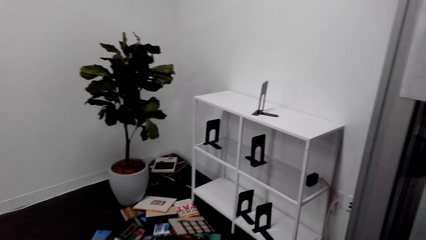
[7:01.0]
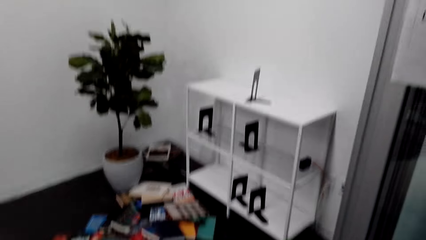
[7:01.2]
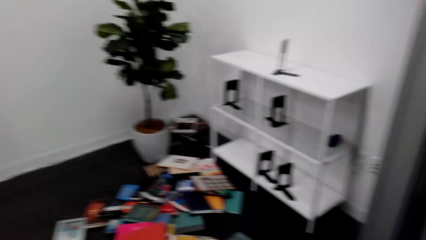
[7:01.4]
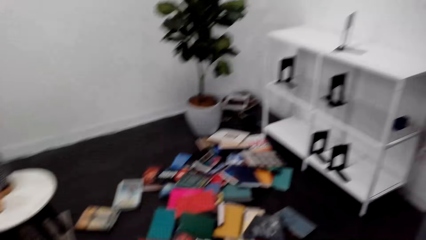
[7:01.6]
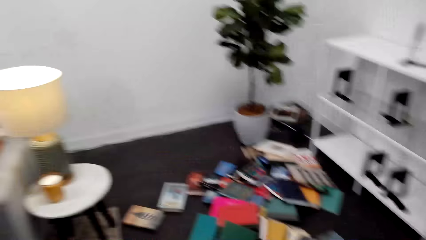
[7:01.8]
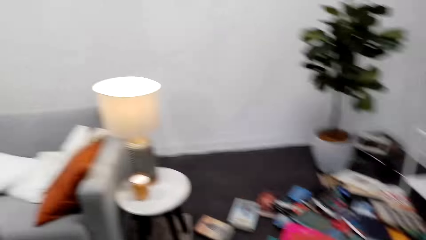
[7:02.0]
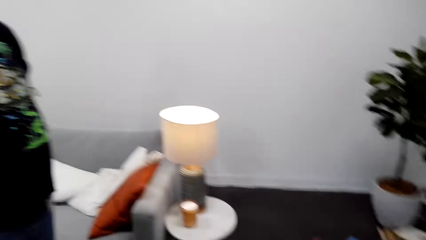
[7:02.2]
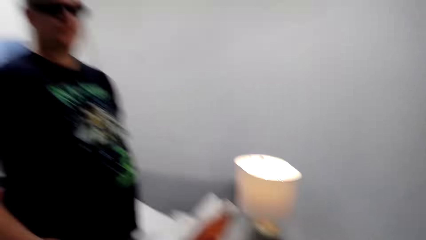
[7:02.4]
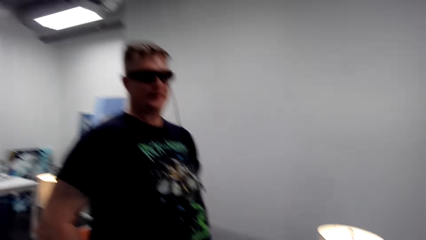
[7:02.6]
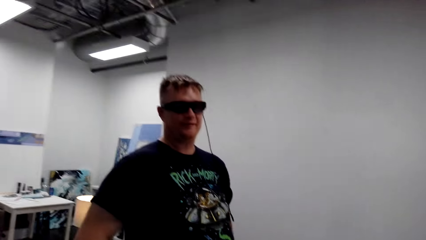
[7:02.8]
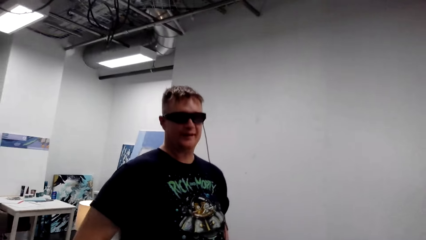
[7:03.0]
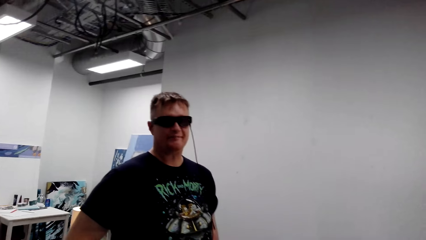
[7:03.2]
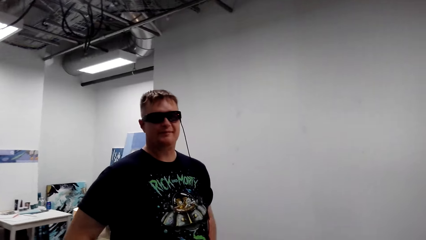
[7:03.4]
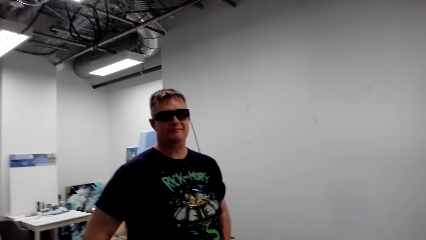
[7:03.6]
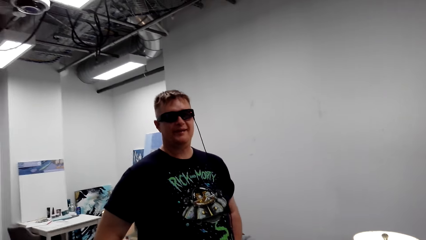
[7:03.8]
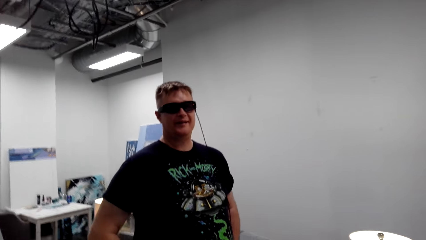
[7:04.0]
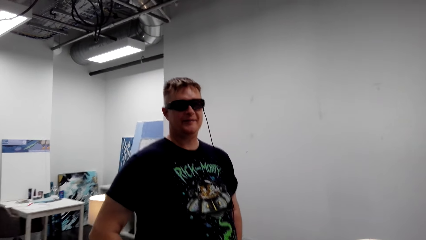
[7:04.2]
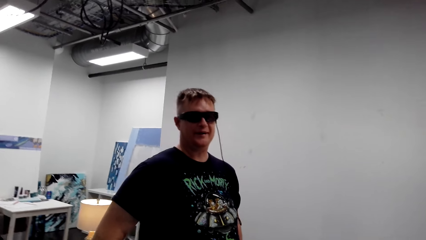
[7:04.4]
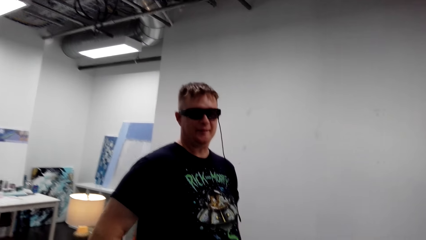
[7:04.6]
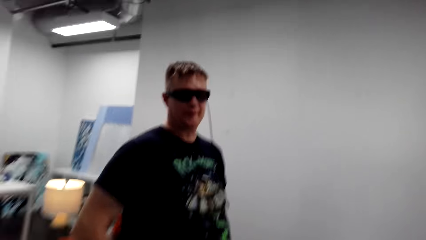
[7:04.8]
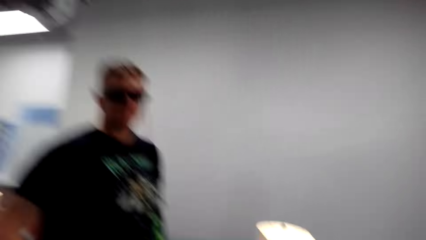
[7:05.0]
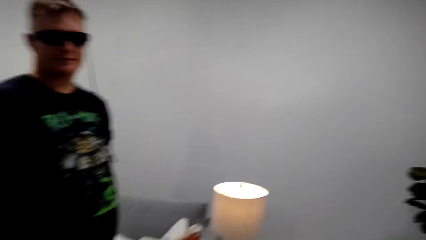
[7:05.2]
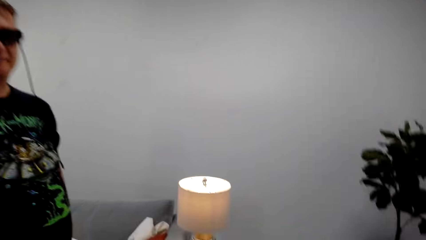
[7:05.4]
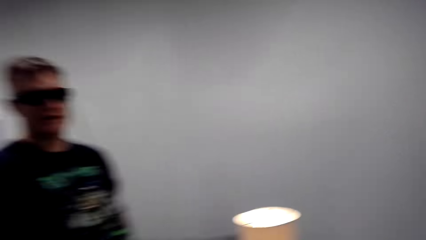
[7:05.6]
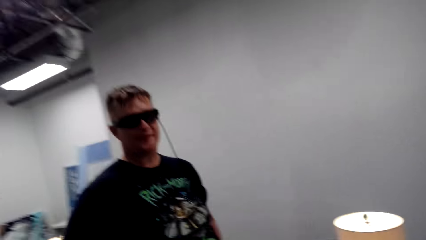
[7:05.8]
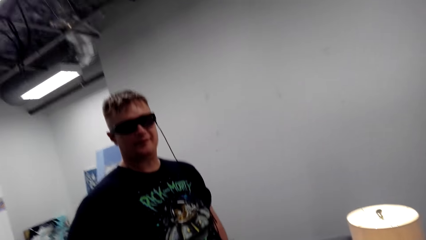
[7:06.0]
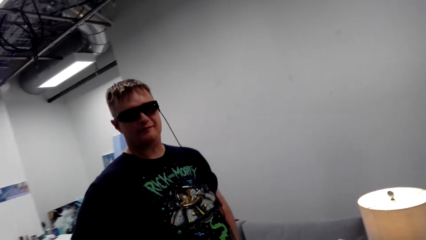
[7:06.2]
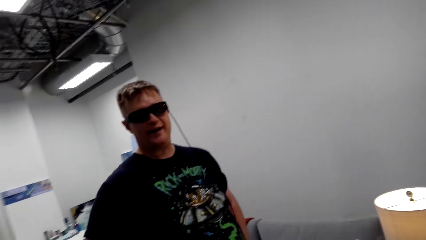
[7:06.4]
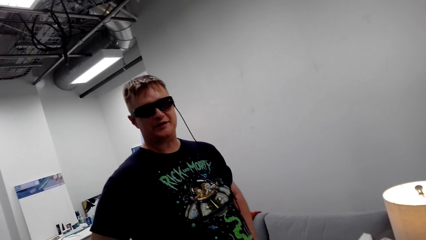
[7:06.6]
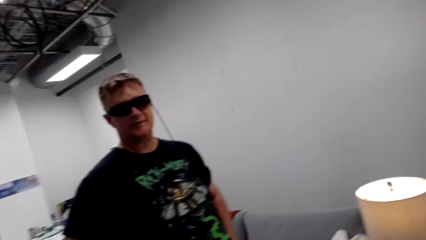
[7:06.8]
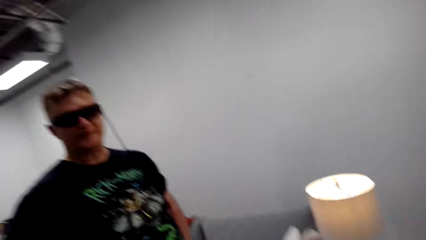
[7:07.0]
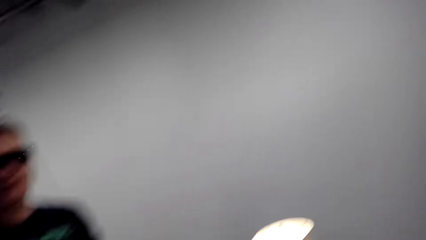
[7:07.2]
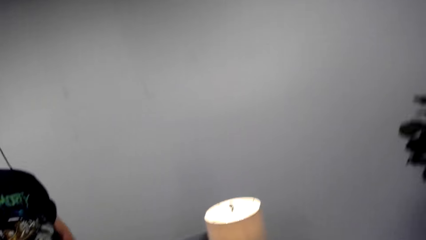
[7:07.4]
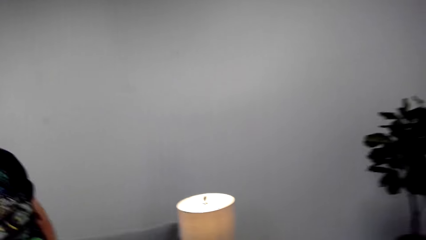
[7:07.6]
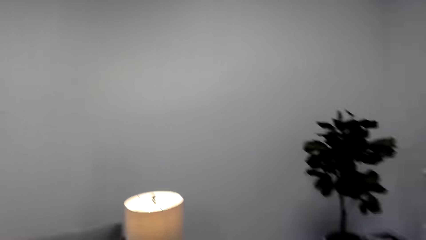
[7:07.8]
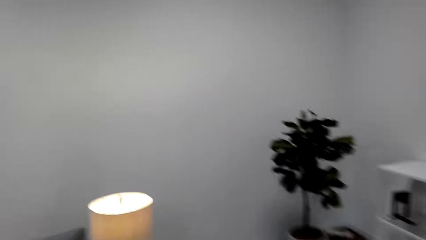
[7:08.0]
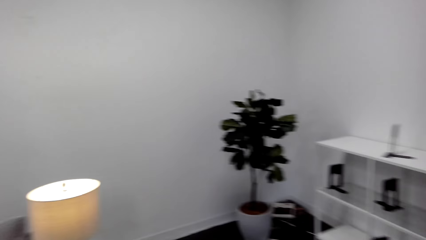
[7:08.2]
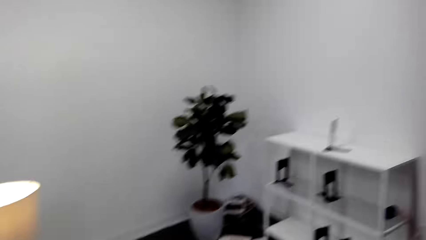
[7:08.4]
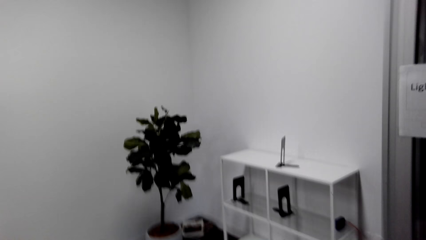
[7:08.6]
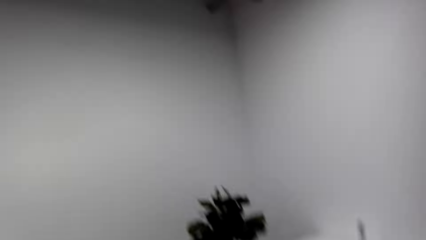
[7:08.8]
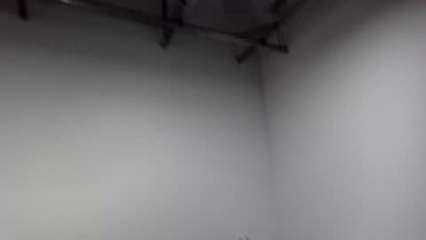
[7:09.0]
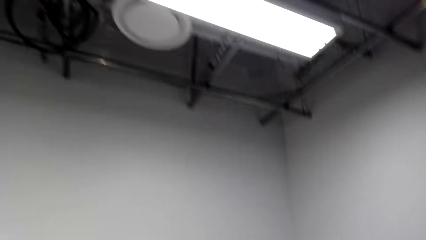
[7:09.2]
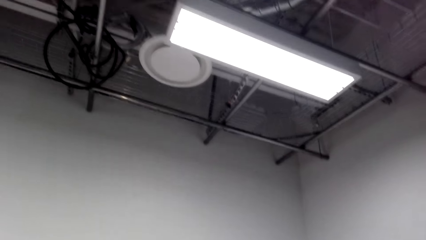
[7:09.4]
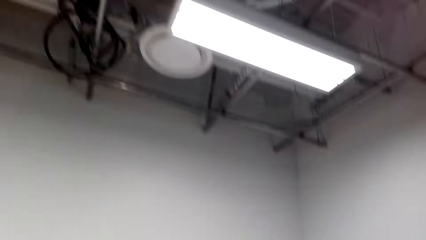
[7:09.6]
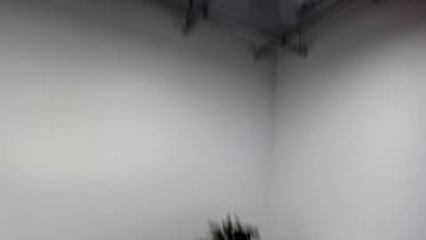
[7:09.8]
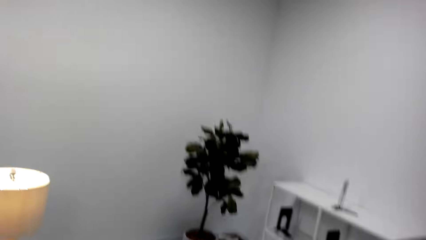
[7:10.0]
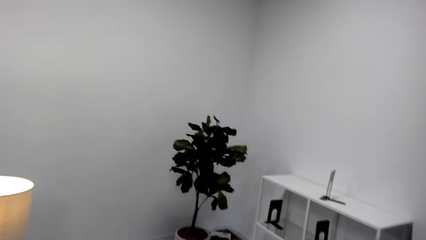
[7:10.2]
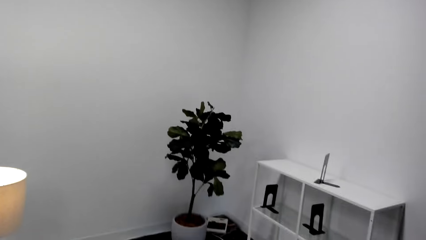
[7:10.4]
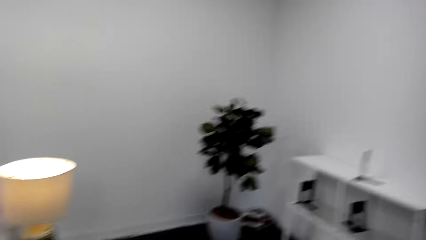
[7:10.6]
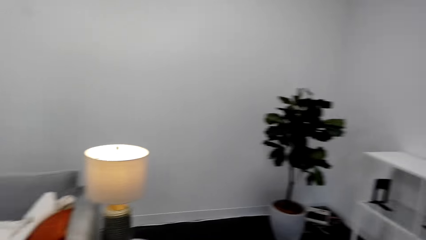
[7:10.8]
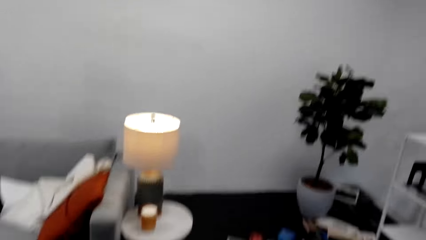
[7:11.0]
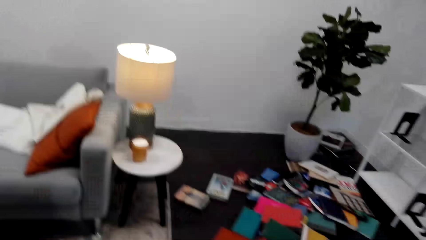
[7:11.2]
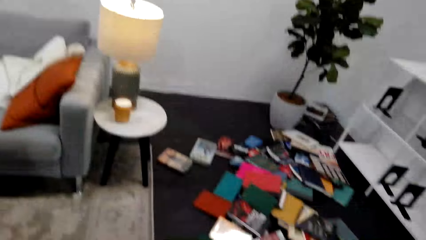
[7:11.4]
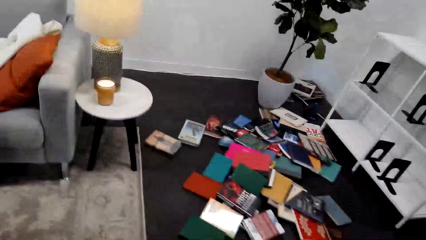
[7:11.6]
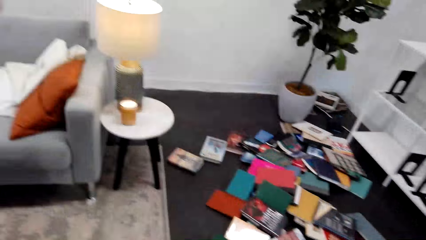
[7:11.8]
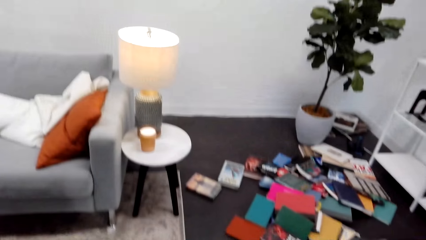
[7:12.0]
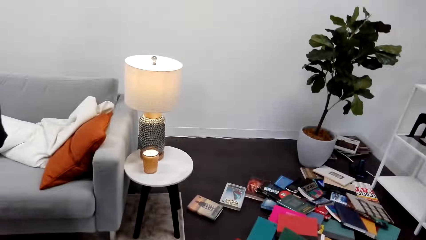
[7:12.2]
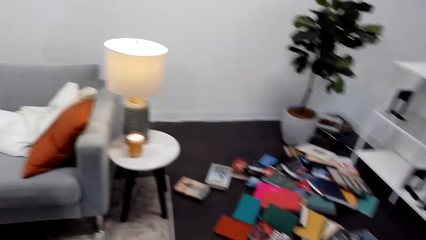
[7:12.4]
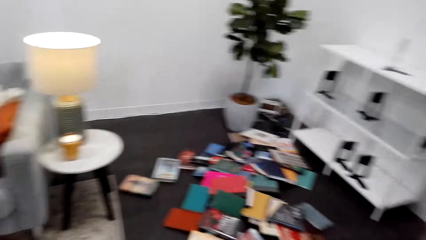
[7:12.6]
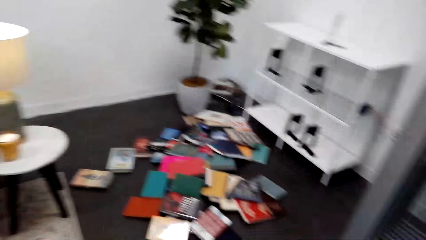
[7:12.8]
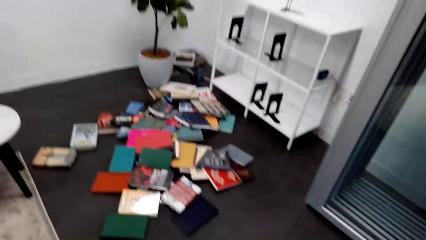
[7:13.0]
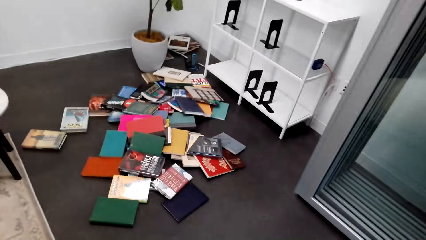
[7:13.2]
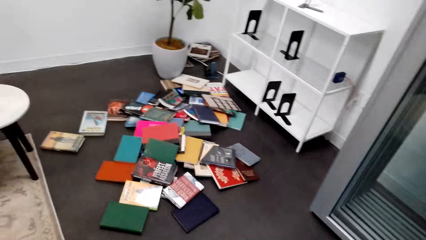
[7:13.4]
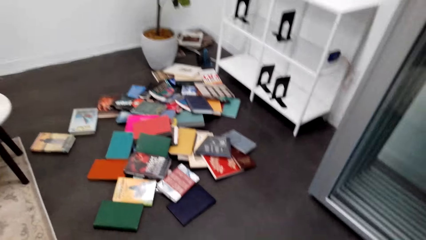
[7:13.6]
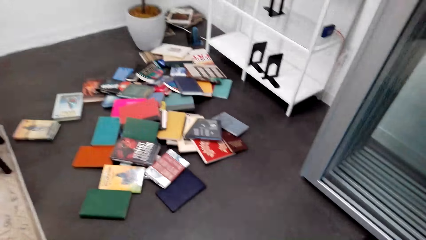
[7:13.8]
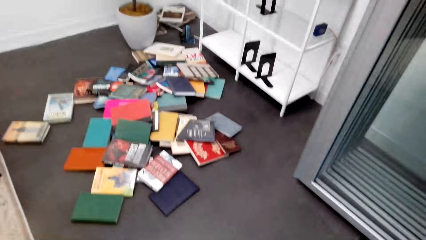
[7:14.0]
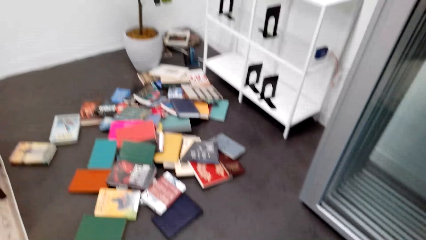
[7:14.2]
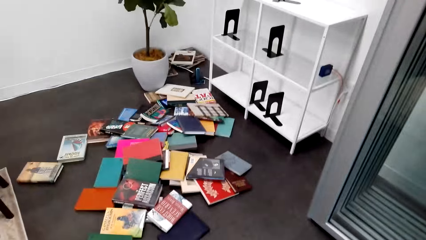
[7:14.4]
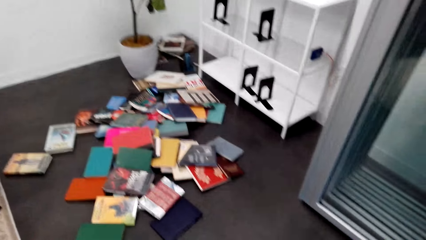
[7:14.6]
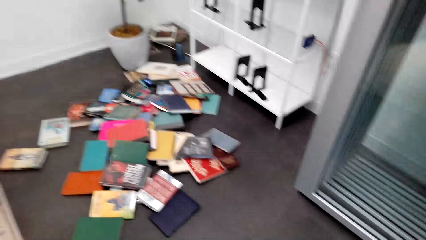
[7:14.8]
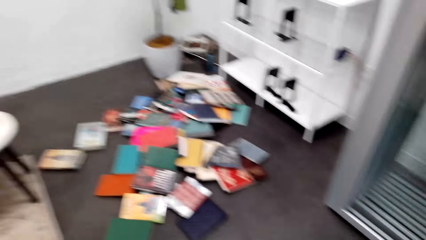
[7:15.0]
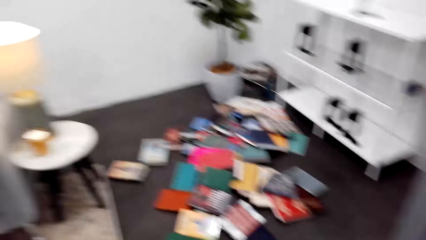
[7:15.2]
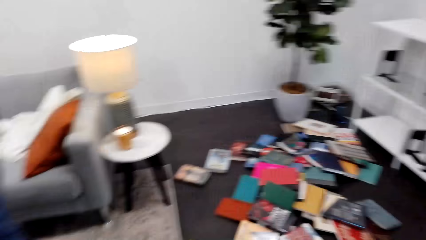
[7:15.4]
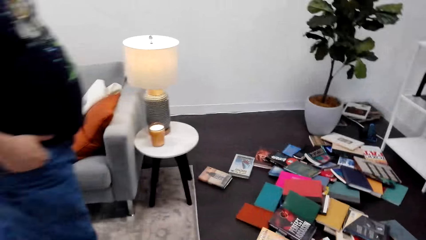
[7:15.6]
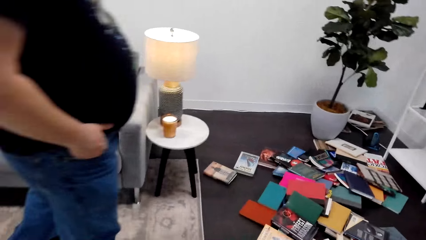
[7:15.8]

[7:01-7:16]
The camera wearer looks around. A man speaks to the camera wearer. The camera wearer looks around.
